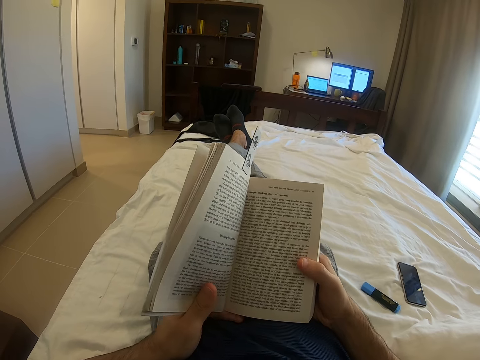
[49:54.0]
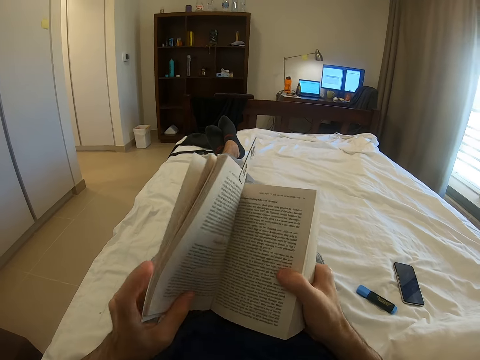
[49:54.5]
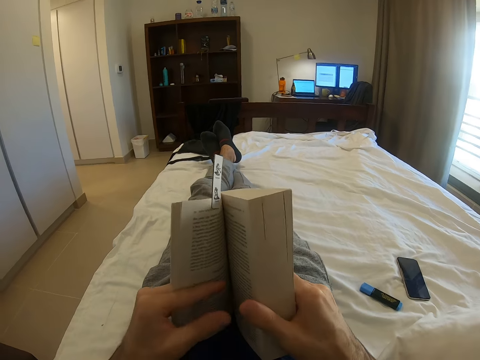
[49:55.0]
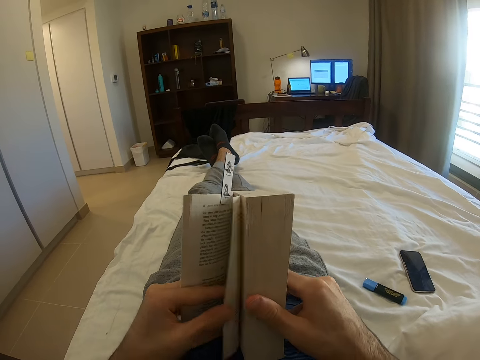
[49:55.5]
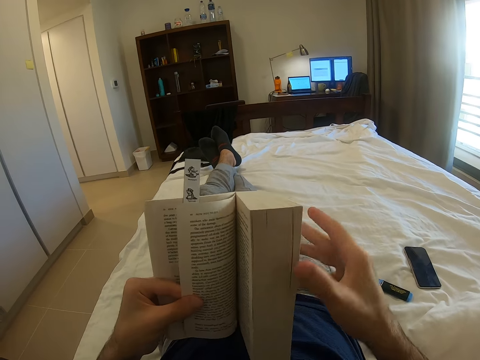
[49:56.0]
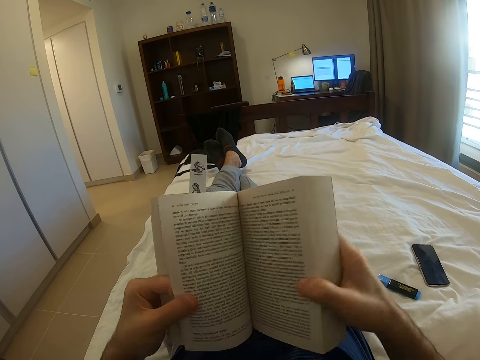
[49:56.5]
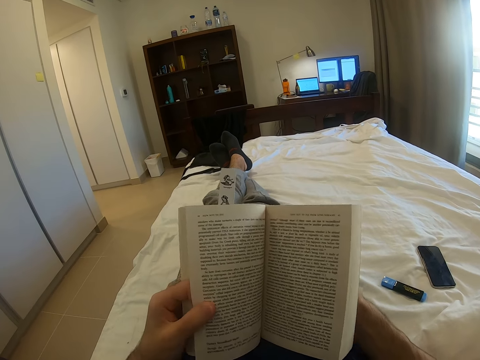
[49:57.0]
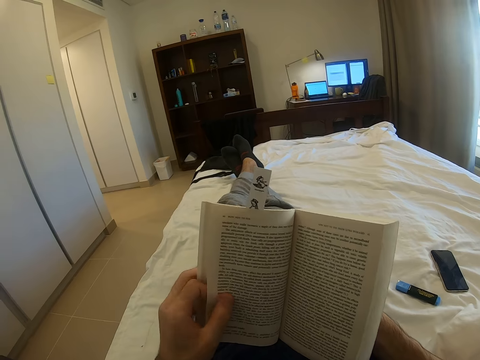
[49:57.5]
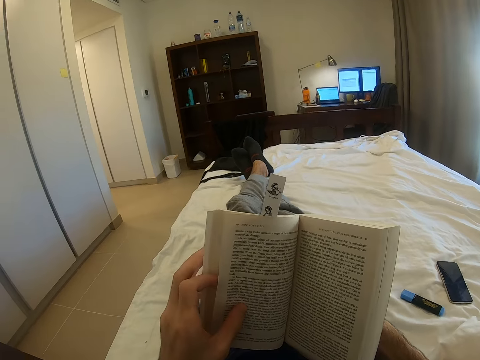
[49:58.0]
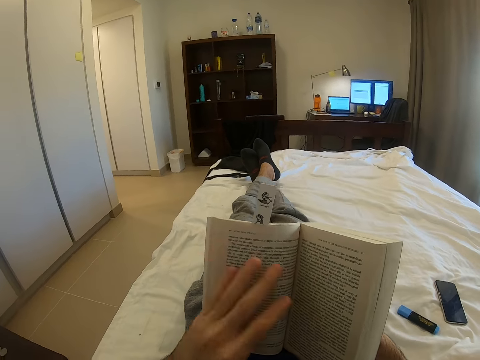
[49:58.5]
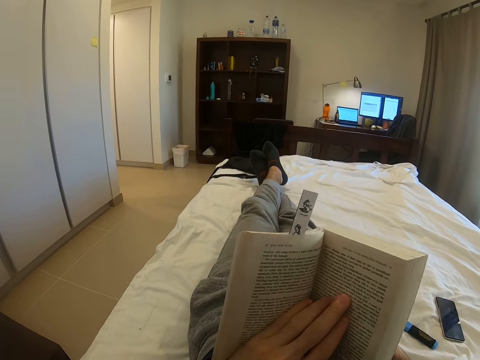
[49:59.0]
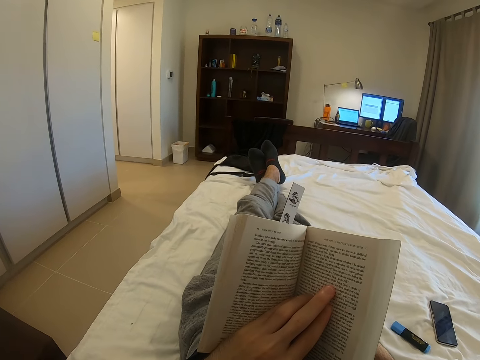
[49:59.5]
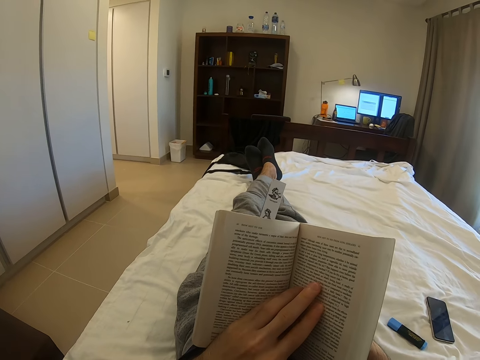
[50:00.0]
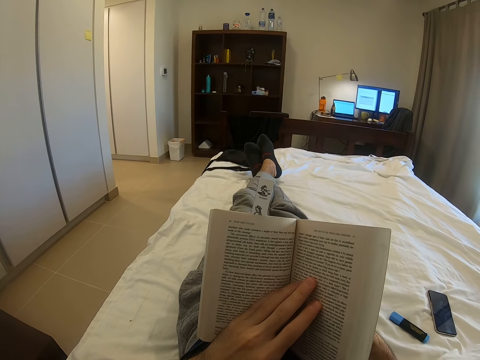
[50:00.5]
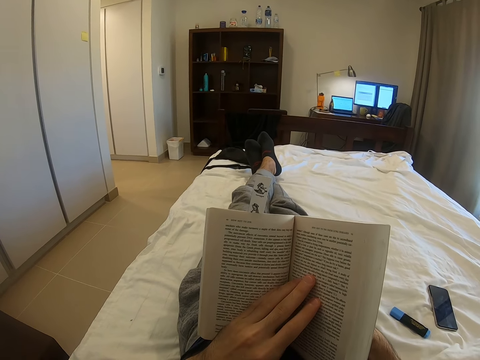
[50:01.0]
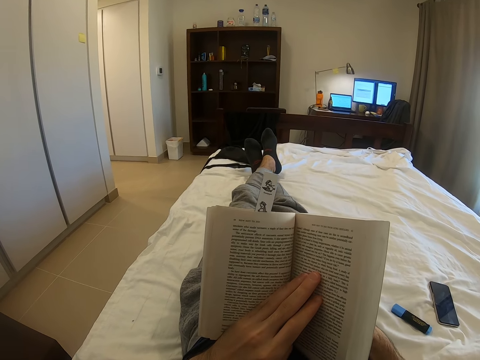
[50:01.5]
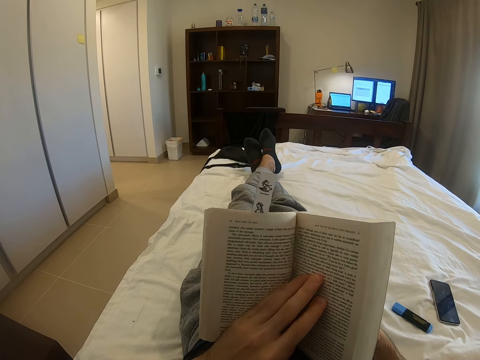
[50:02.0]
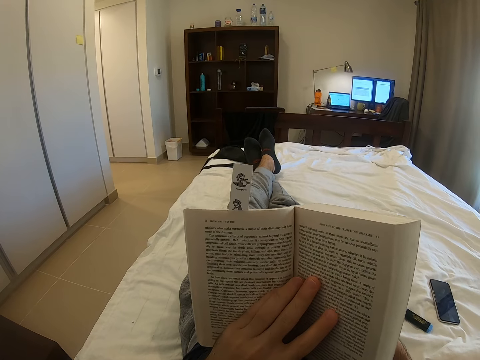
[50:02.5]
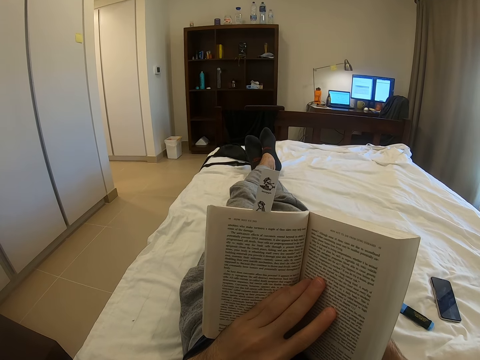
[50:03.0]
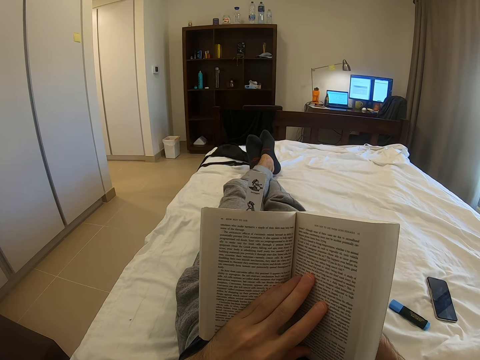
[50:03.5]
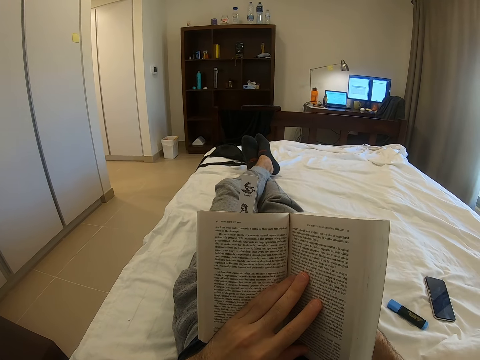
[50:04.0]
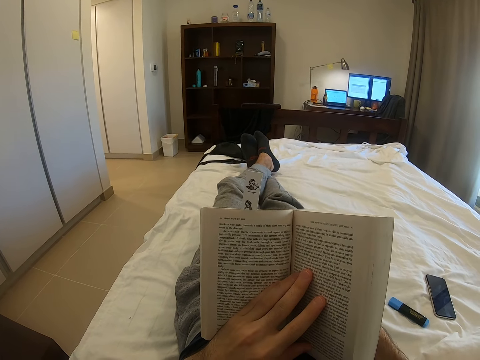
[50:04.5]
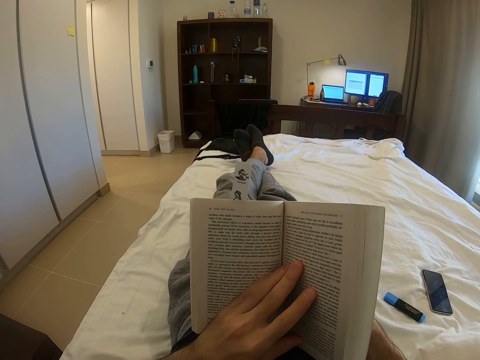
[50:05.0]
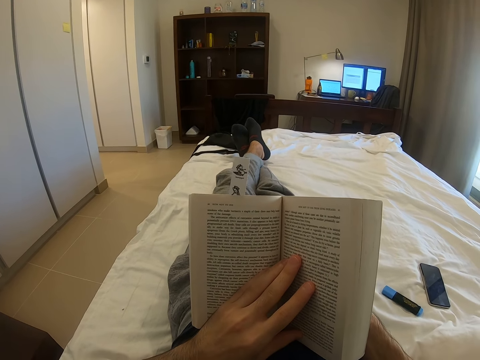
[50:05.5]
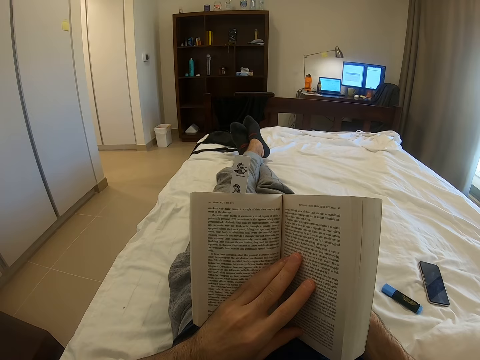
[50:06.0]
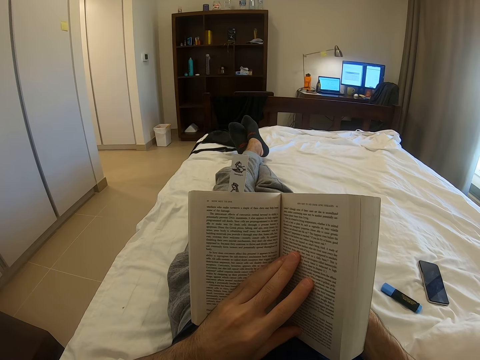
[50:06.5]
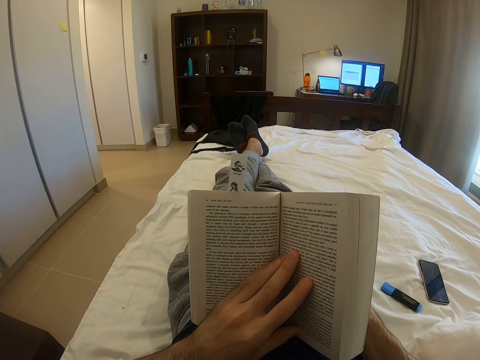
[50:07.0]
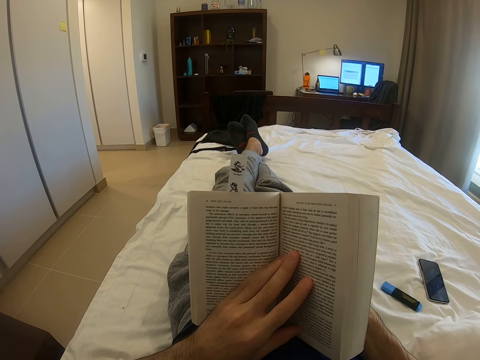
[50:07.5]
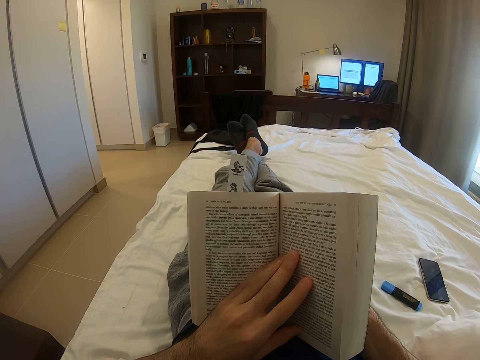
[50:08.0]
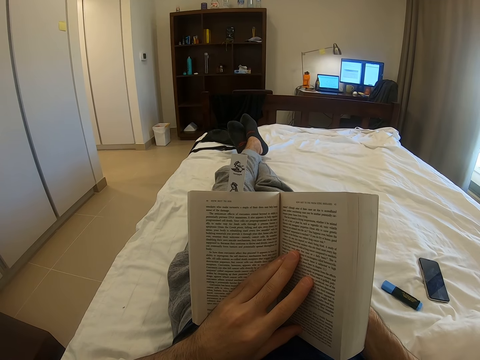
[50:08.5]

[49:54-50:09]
The camera wearer opens another page in the book. They read the book on the bed. They touch the book with fingers. They read the book on the bed. They move the book. They read the book on the bed.

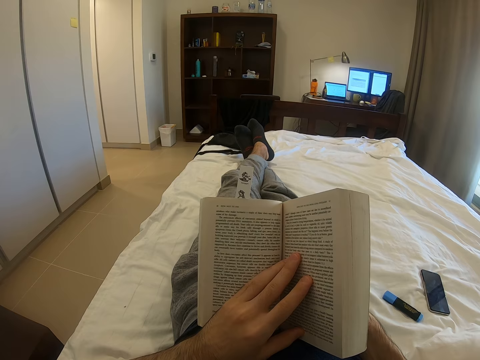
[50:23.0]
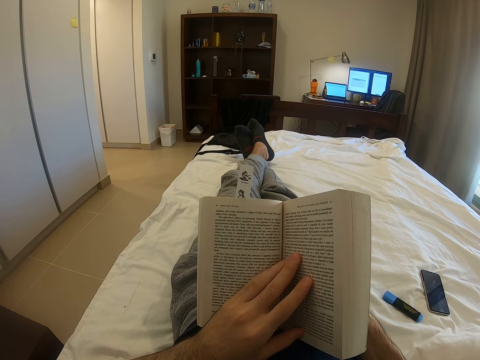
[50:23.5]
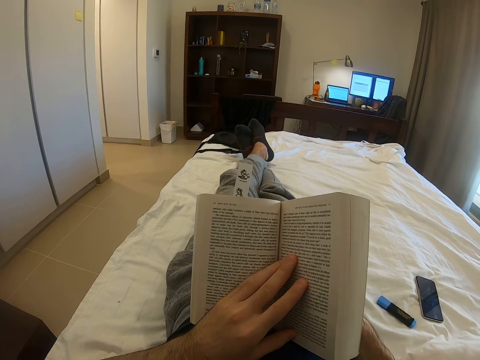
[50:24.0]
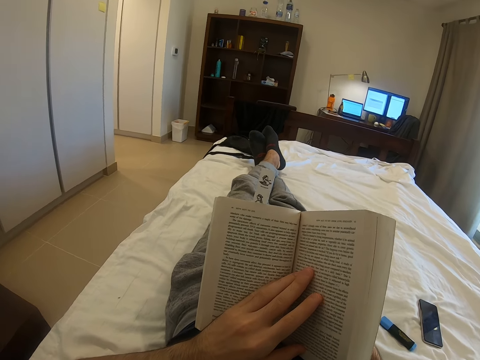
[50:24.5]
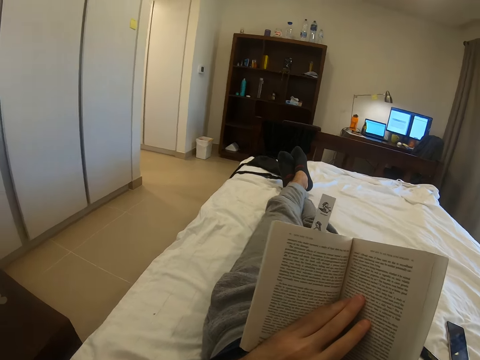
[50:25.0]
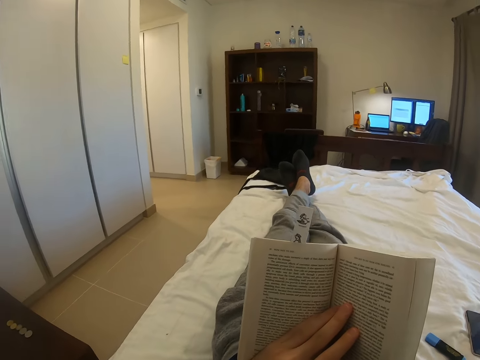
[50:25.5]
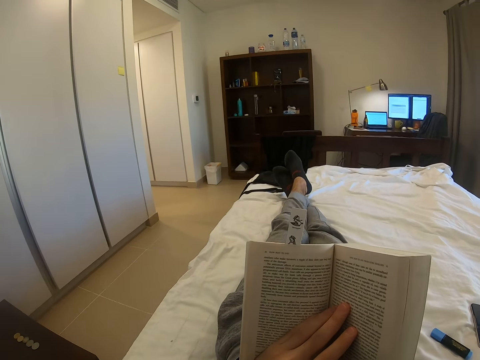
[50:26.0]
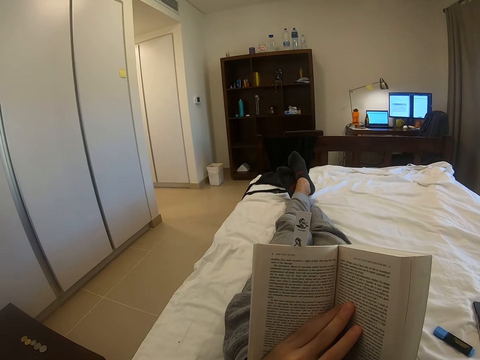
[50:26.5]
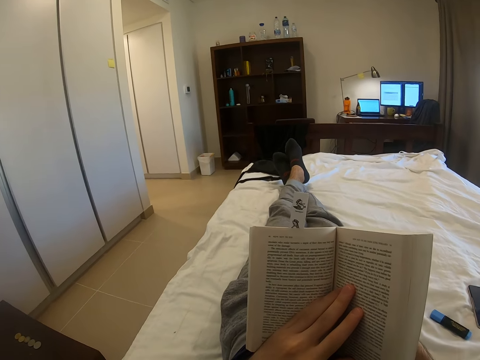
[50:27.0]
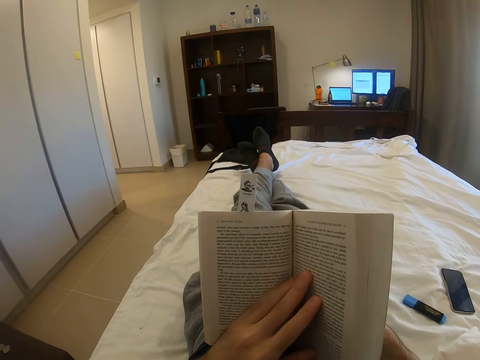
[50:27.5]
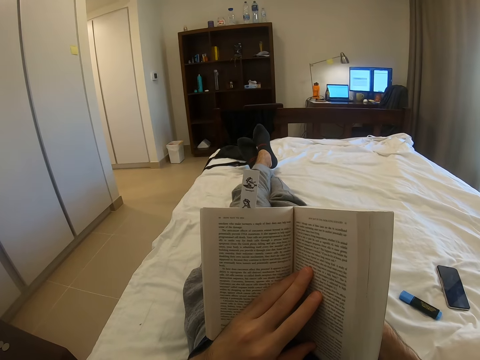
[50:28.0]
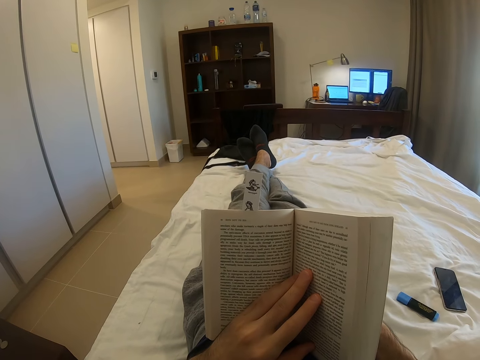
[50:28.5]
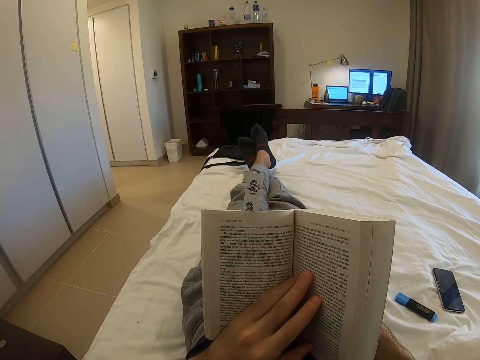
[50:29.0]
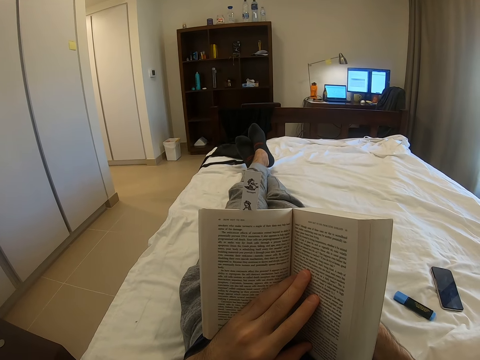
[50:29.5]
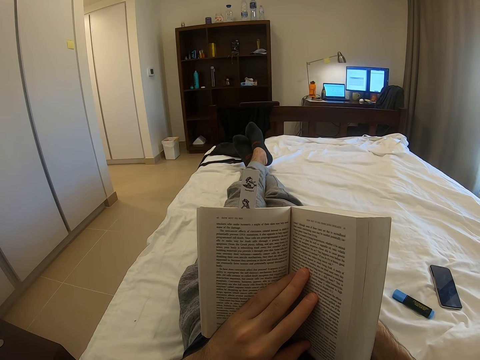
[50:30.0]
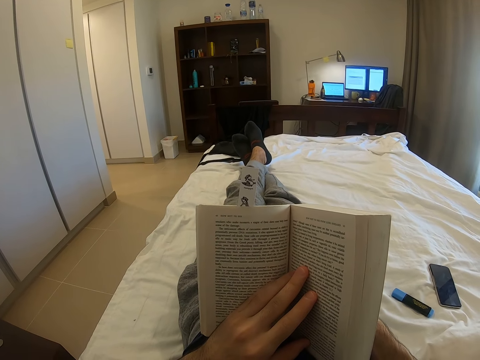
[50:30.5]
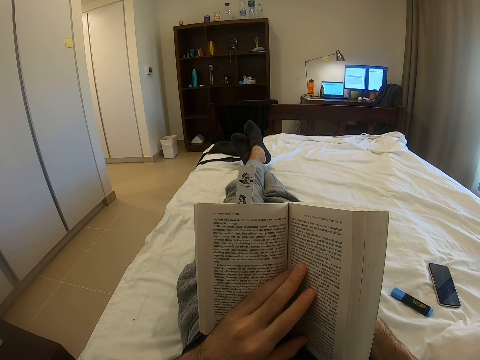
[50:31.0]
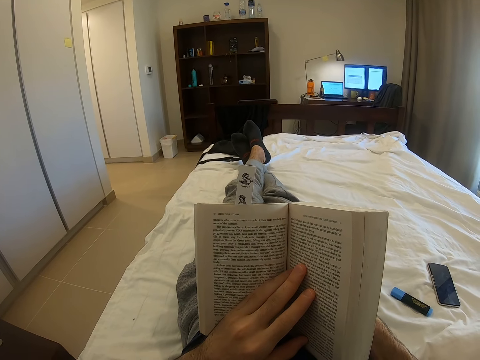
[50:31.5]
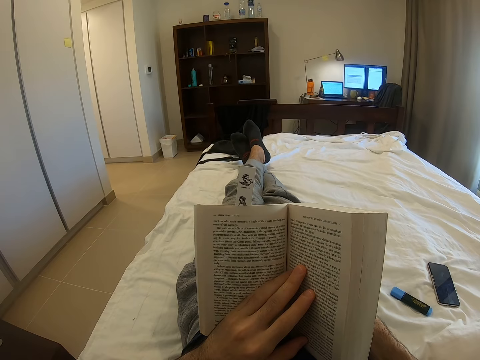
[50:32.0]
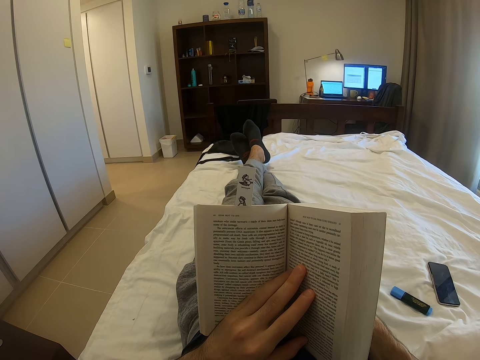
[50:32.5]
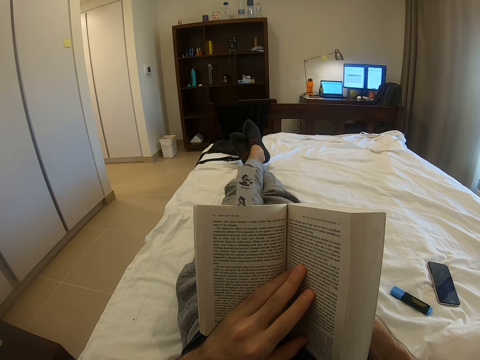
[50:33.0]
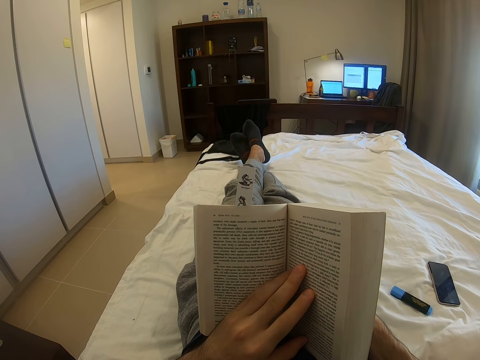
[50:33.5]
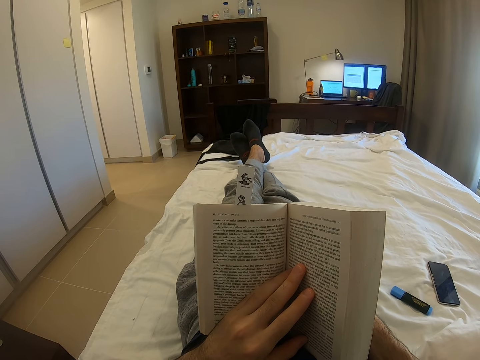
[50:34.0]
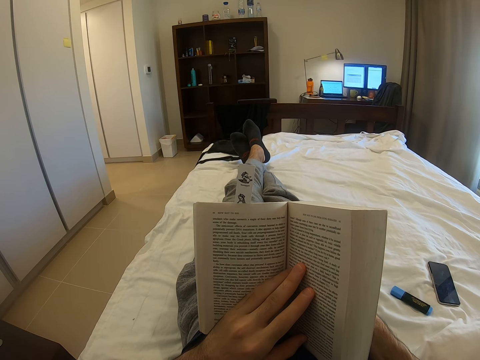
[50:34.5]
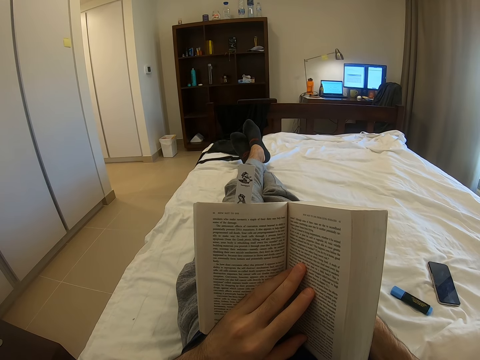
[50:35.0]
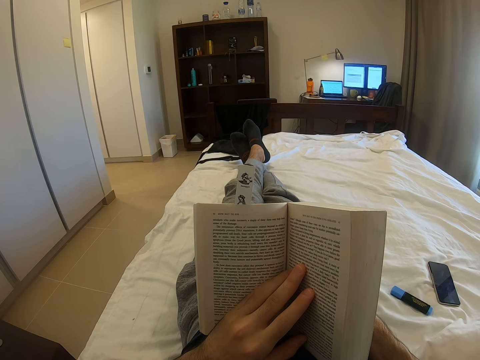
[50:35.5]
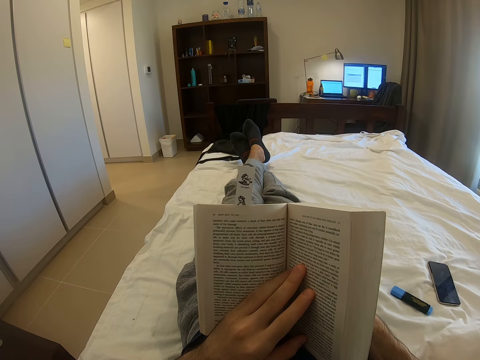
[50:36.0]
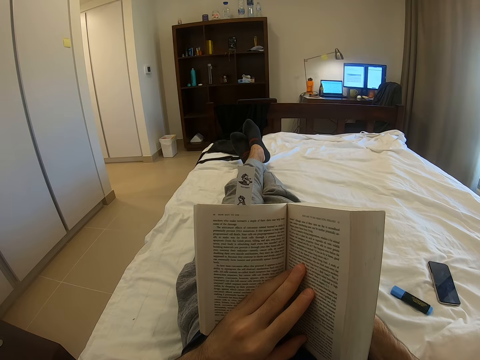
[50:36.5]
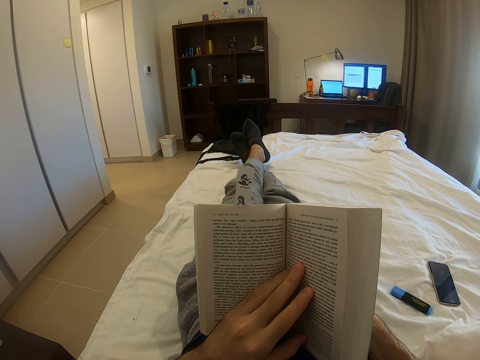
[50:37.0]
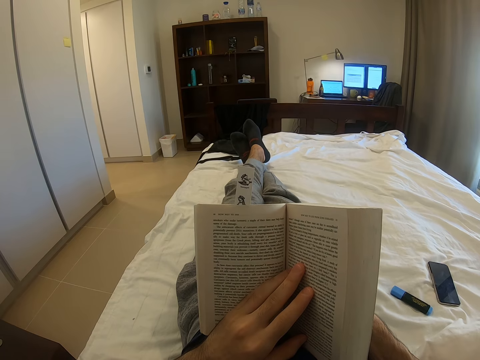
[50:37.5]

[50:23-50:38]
The camera wearer looks around. They read a book.
